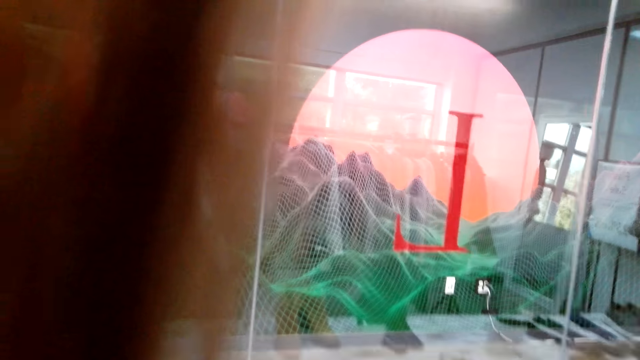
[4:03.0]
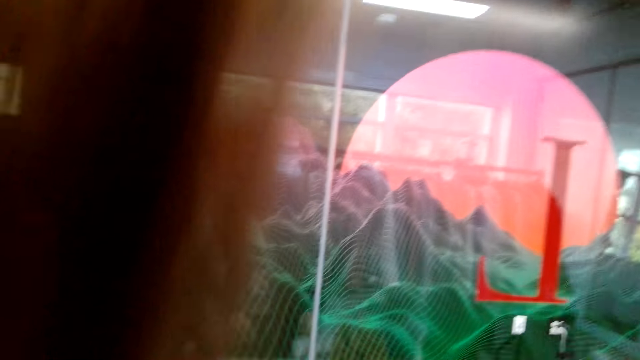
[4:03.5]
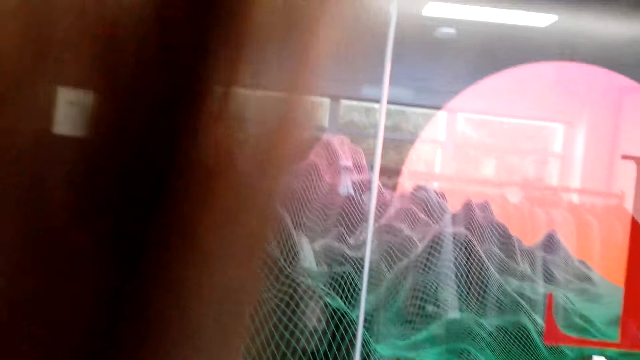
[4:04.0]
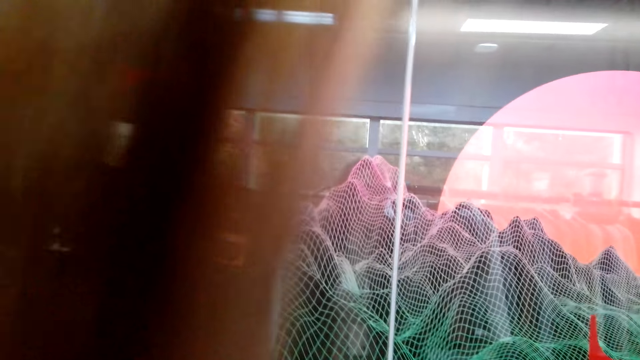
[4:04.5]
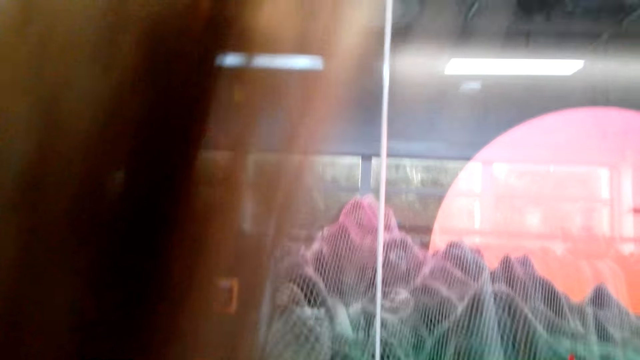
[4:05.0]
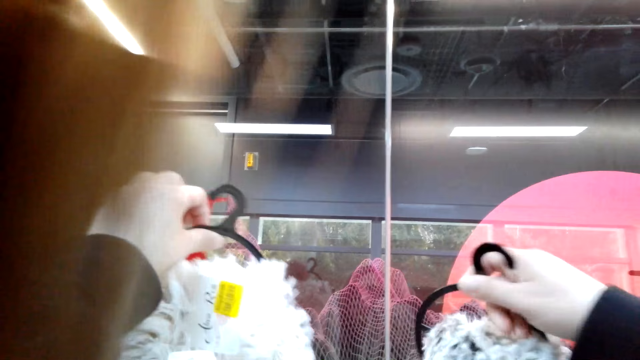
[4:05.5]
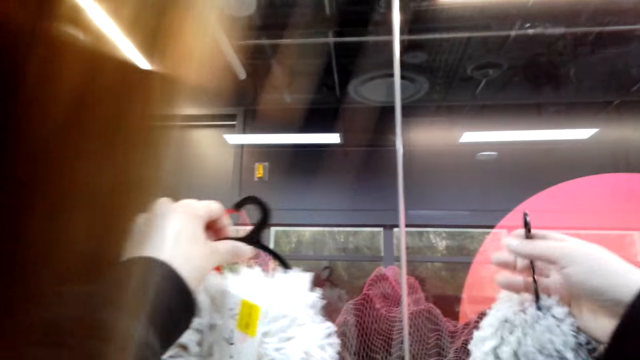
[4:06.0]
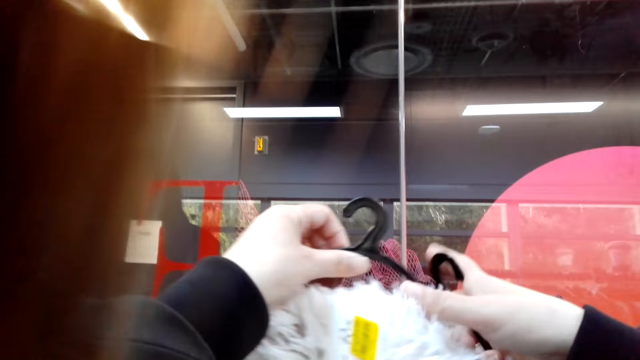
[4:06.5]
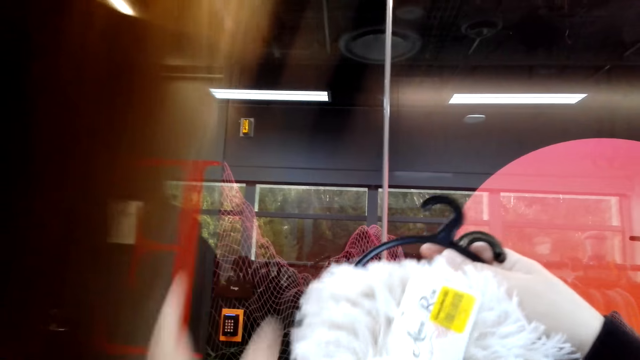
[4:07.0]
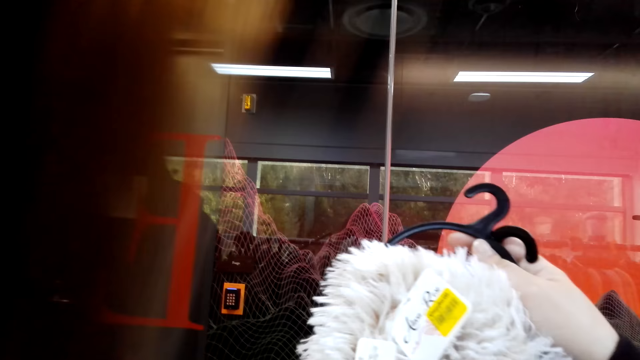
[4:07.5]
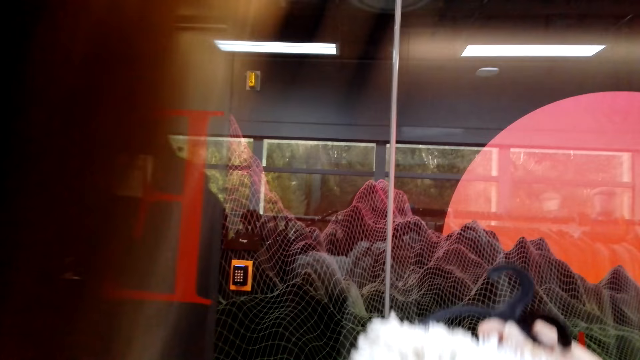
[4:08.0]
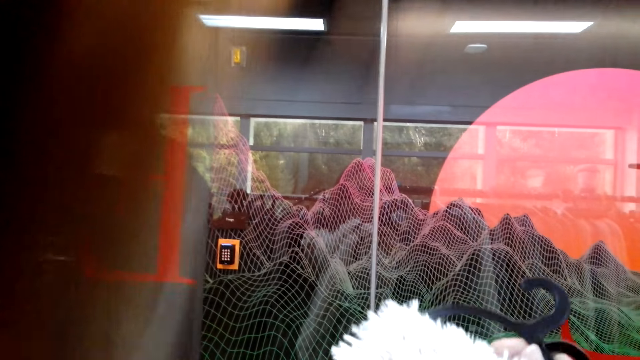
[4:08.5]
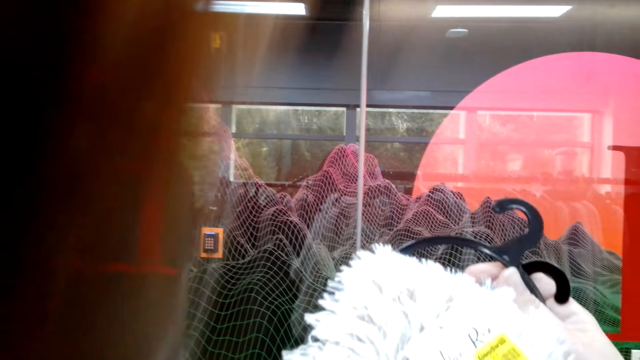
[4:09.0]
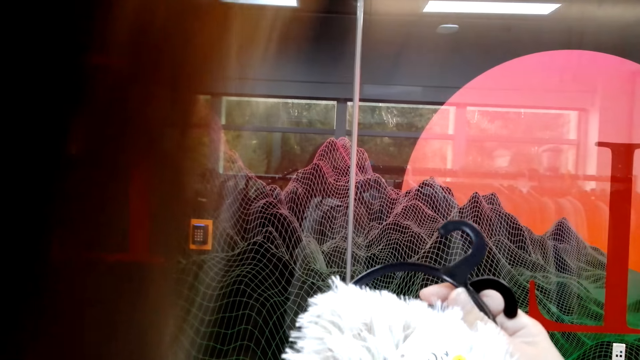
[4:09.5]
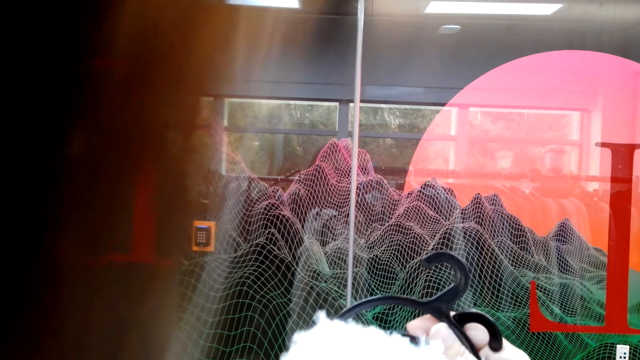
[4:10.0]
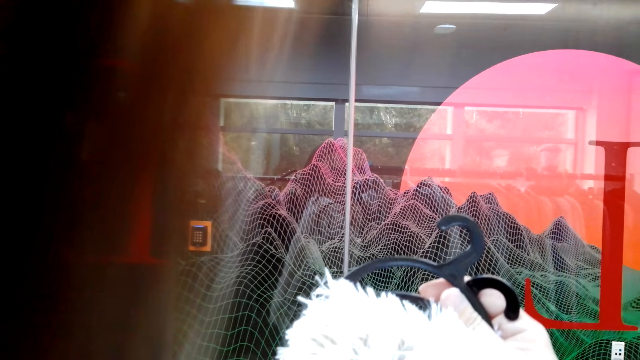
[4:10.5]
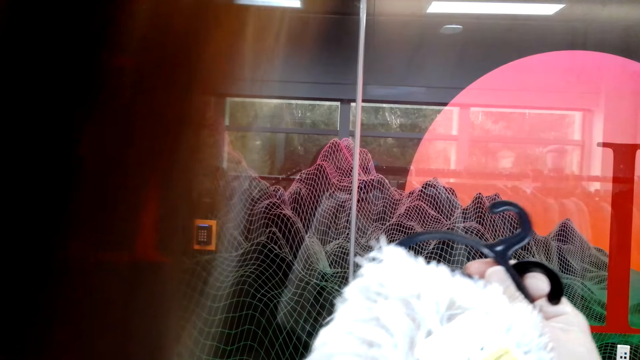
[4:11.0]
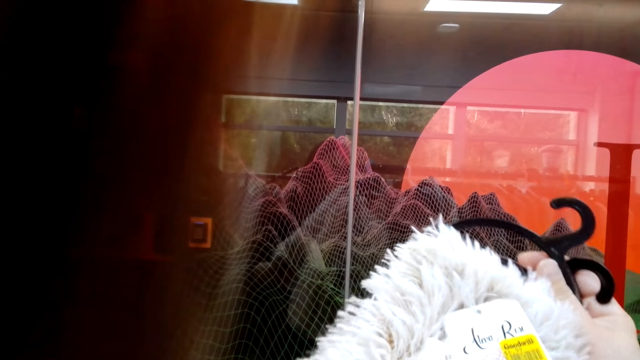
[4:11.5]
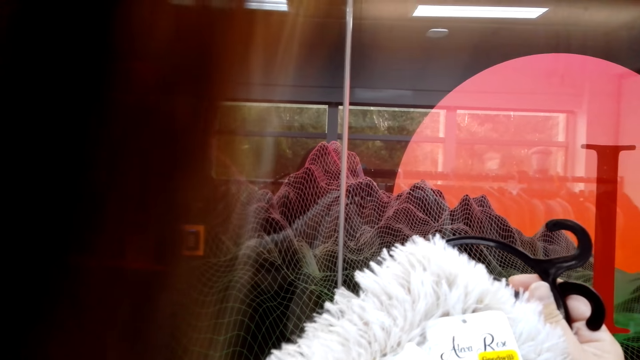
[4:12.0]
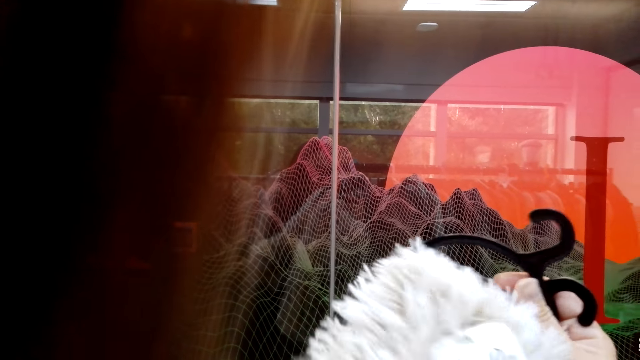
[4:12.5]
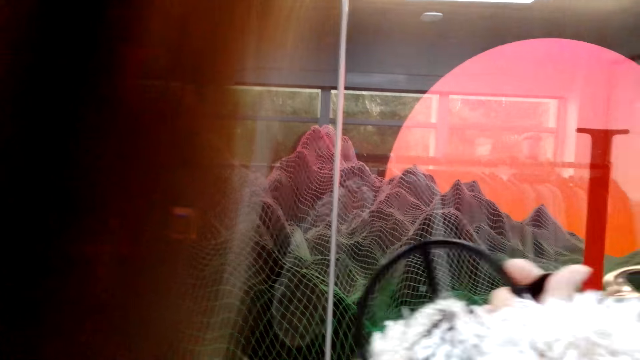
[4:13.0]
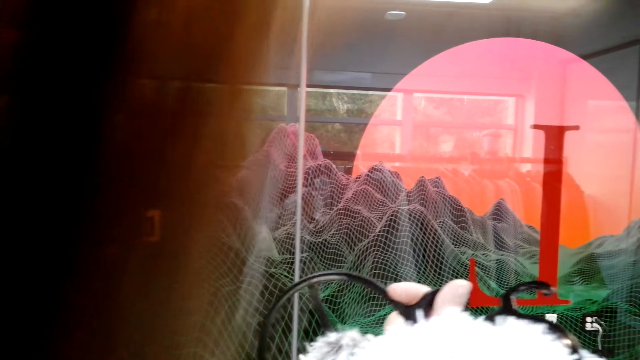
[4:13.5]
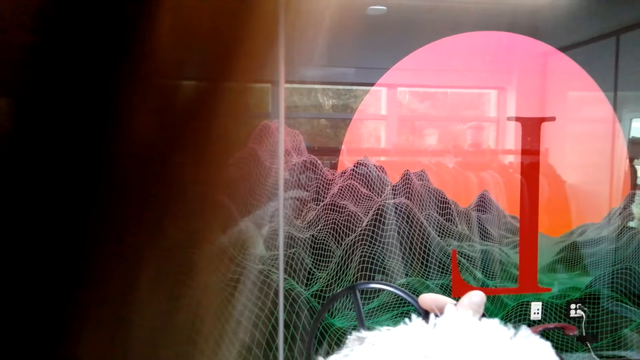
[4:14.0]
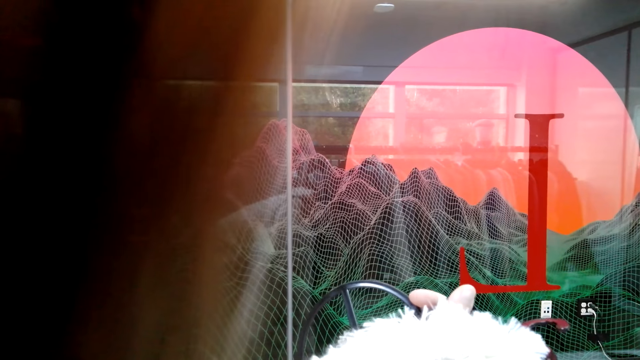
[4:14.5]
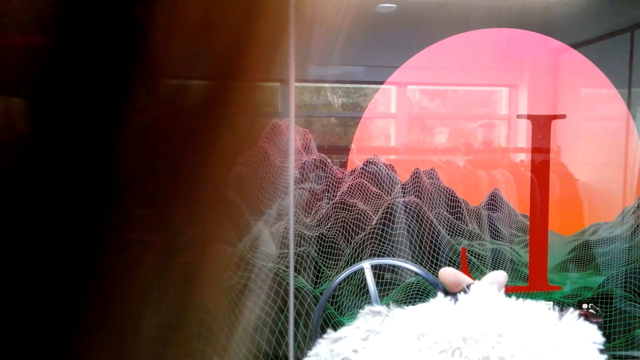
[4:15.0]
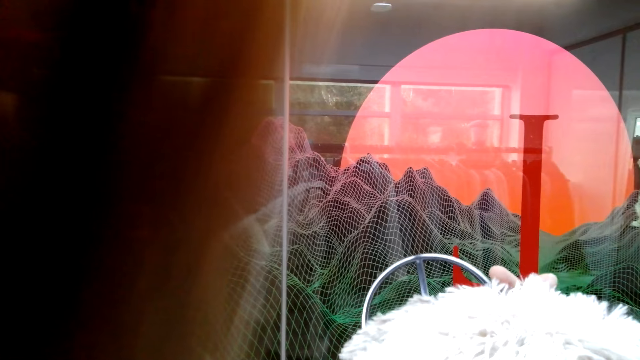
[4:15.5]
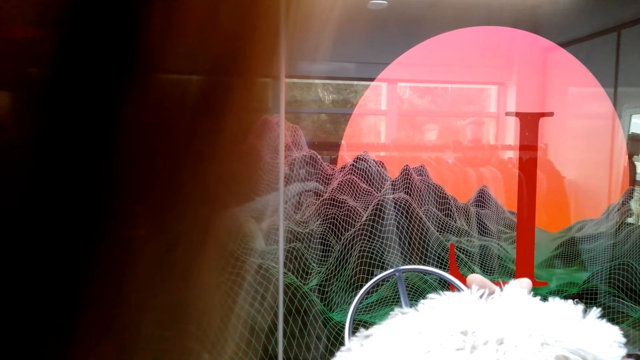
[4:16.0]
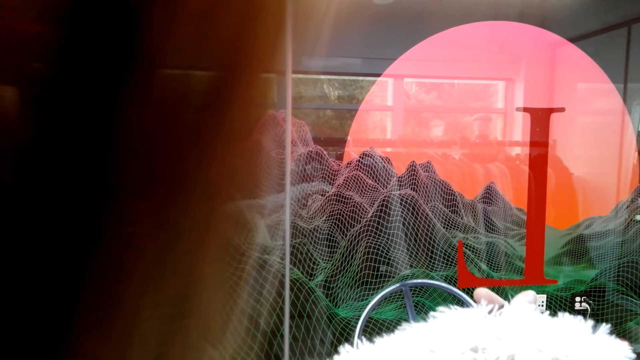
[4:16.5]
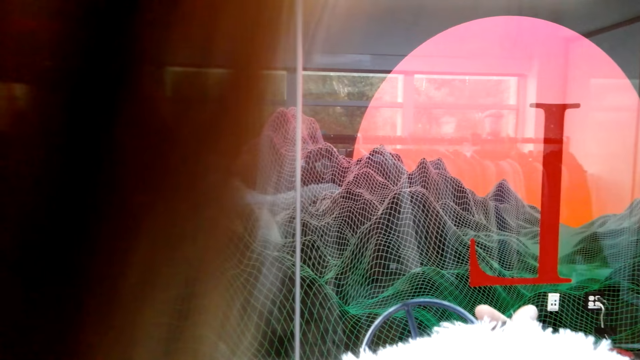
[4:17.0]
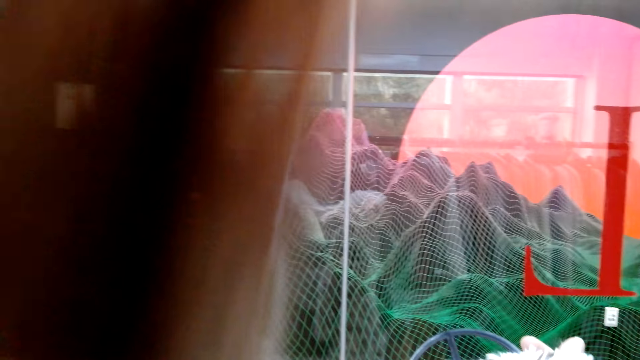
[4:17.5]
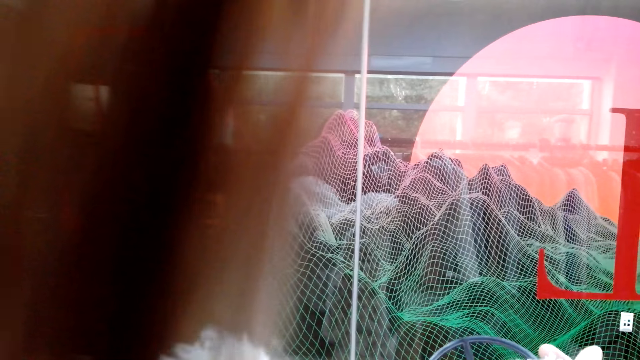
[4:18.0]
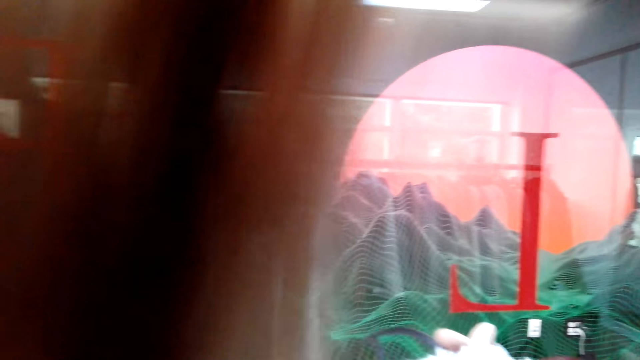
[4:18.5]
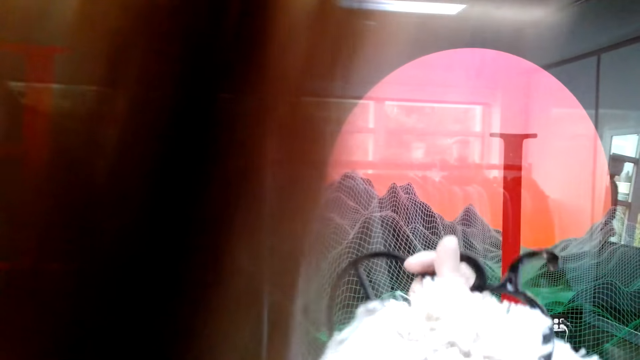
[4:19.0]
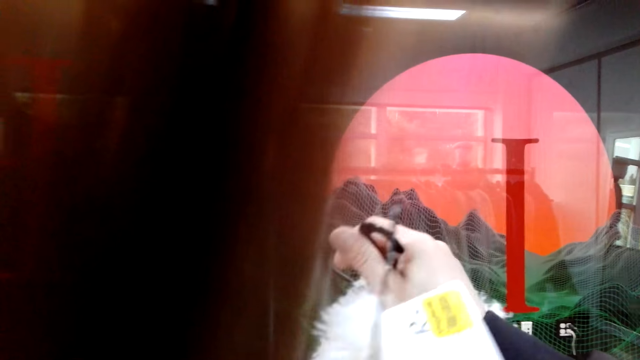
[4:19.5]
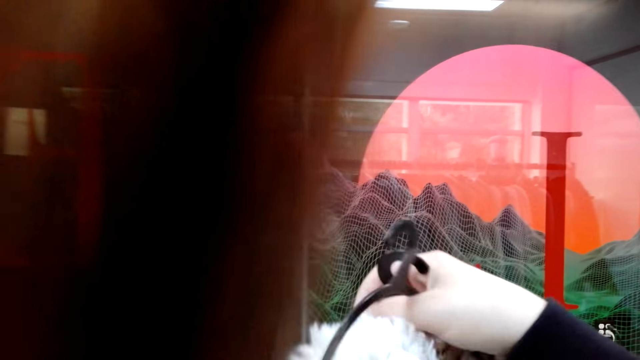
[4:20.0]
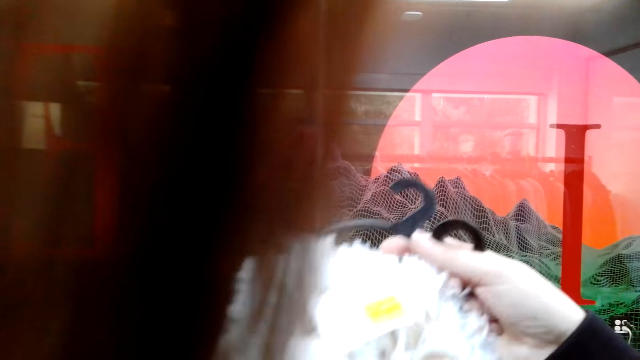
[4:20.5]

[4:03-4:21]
The camera wearer holds hangers up. They look at the cloth. They are looking at another scarf.

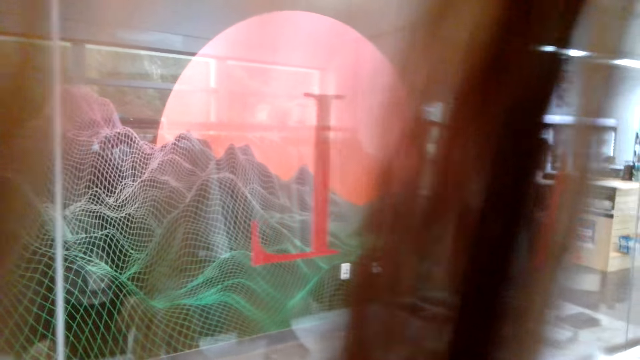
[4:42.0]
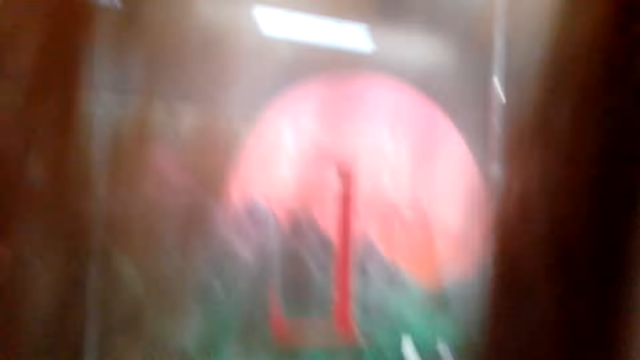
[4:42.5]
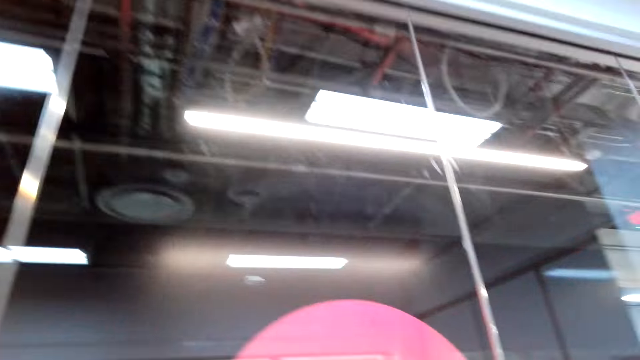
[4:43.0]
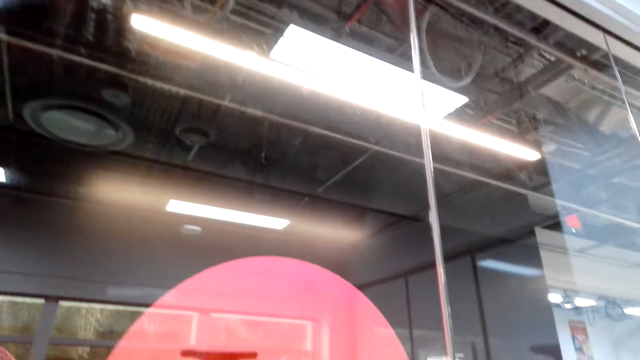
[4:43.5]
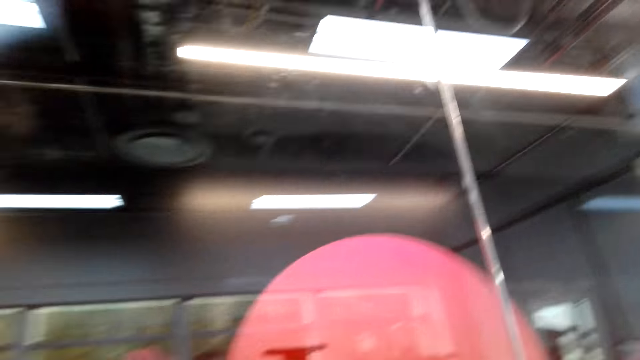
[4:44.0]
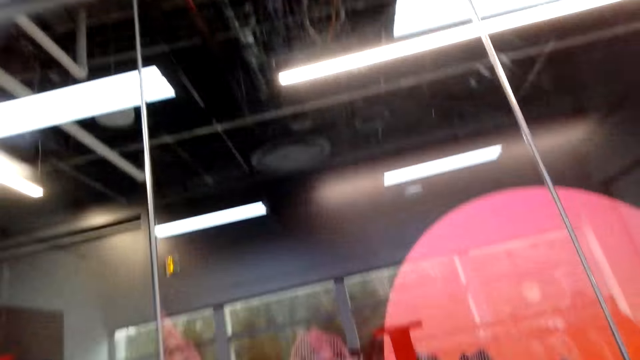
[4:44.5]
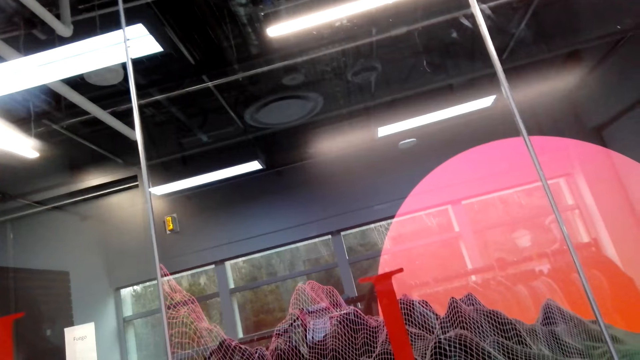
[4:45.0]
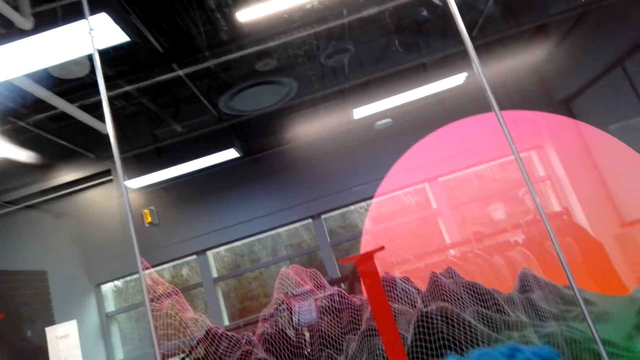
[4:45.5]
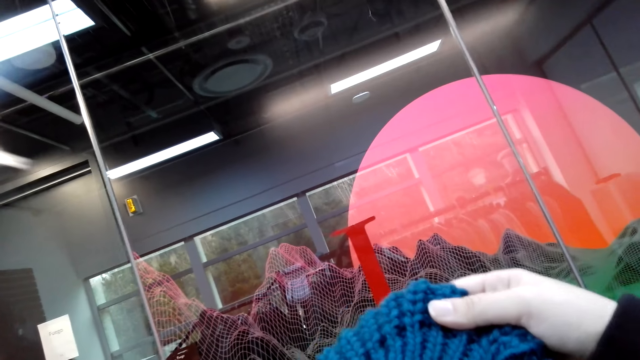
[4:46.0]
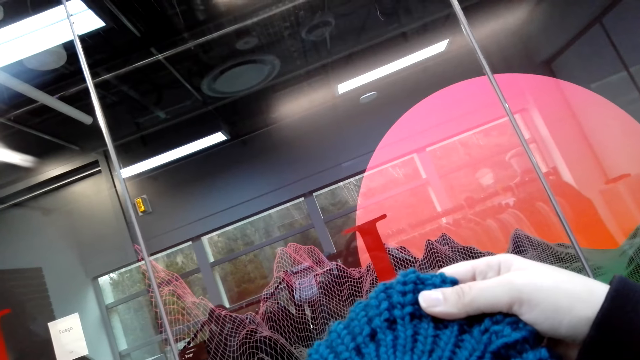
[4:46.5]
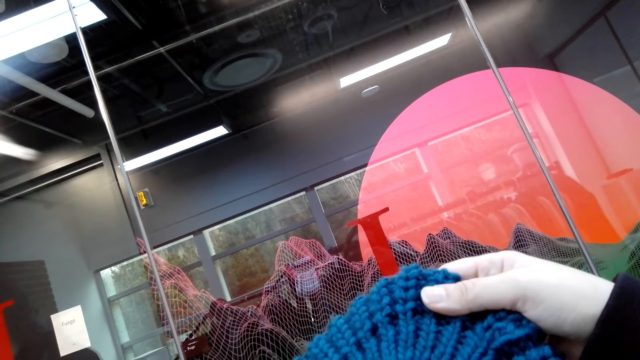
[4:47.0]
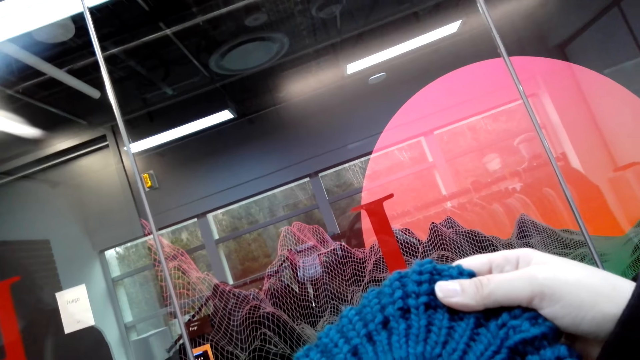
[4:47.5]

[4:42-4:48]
The camera wearer walks around. They pick up a woolen scarf.
